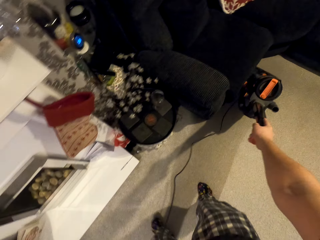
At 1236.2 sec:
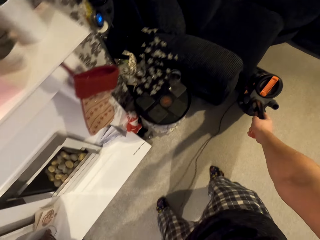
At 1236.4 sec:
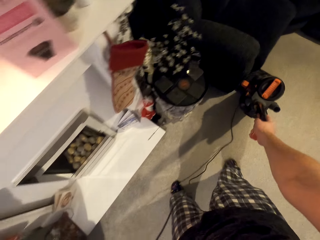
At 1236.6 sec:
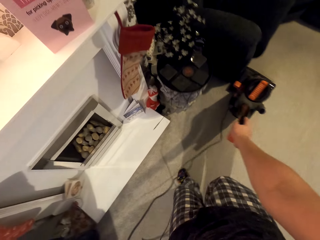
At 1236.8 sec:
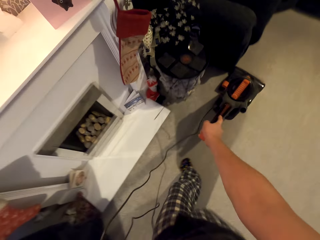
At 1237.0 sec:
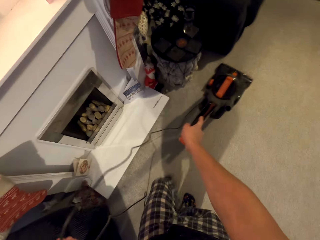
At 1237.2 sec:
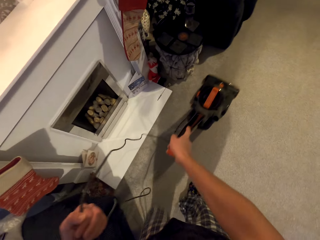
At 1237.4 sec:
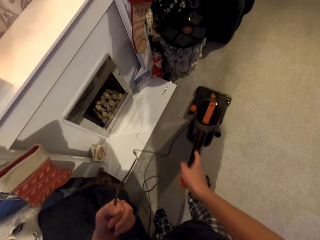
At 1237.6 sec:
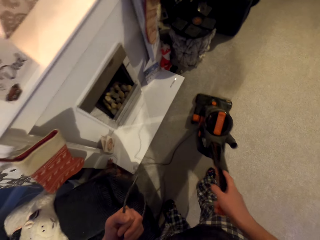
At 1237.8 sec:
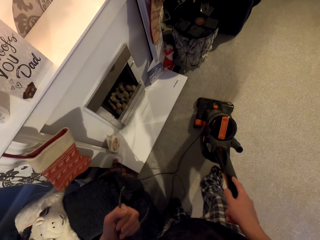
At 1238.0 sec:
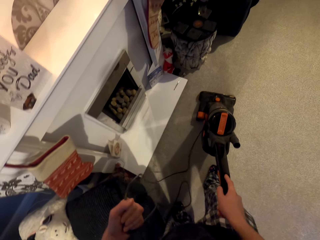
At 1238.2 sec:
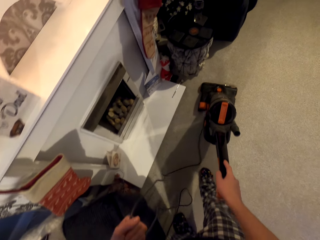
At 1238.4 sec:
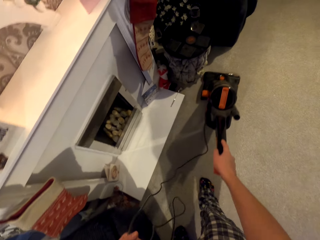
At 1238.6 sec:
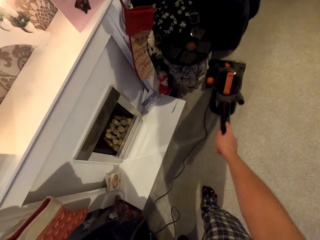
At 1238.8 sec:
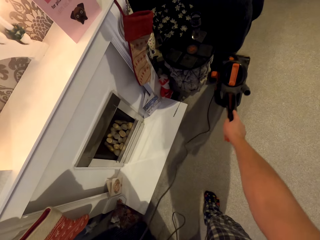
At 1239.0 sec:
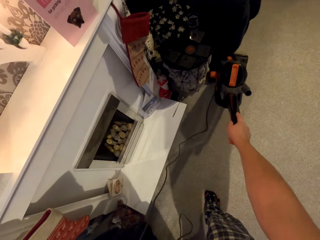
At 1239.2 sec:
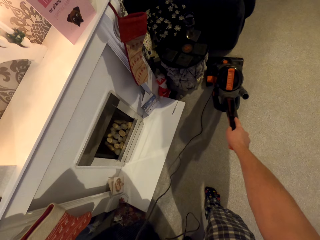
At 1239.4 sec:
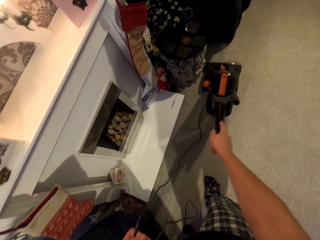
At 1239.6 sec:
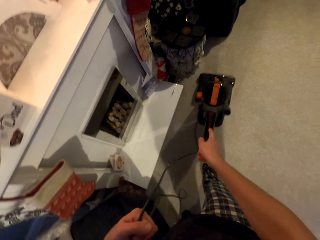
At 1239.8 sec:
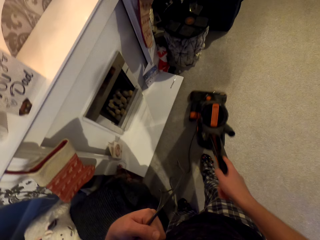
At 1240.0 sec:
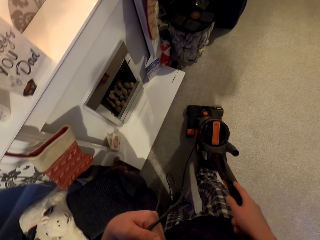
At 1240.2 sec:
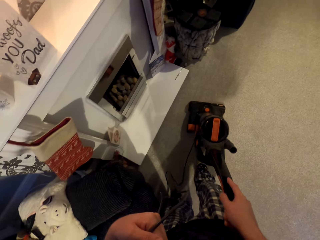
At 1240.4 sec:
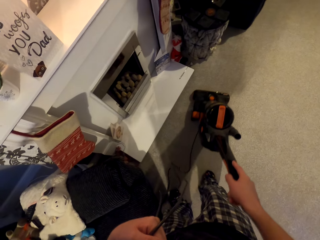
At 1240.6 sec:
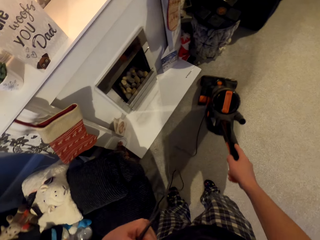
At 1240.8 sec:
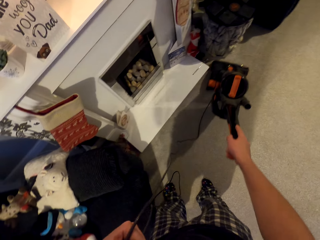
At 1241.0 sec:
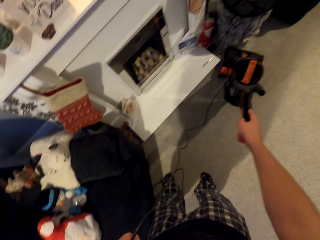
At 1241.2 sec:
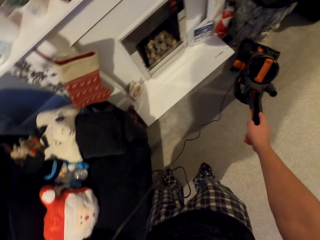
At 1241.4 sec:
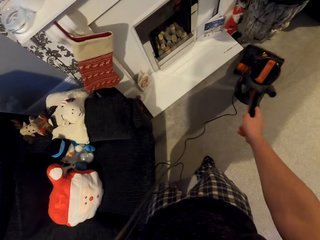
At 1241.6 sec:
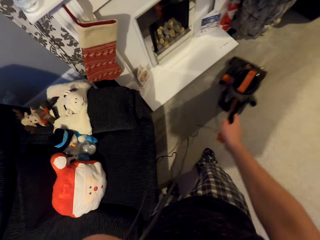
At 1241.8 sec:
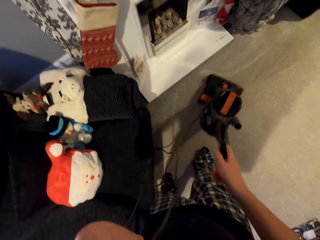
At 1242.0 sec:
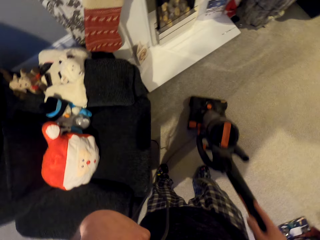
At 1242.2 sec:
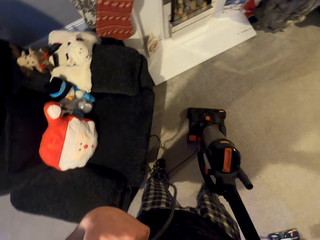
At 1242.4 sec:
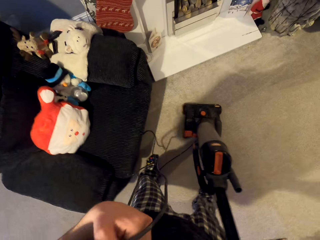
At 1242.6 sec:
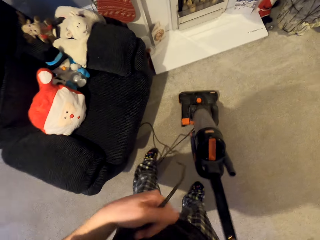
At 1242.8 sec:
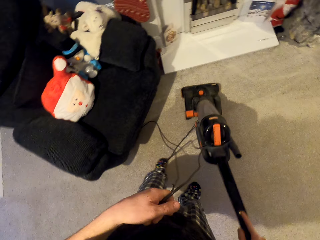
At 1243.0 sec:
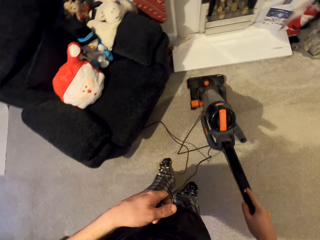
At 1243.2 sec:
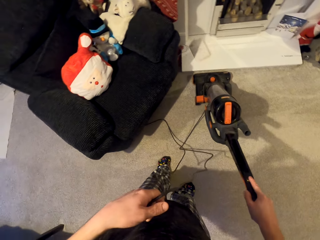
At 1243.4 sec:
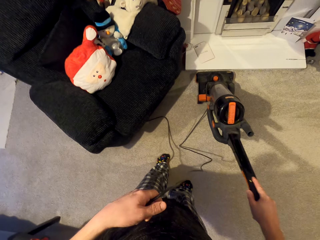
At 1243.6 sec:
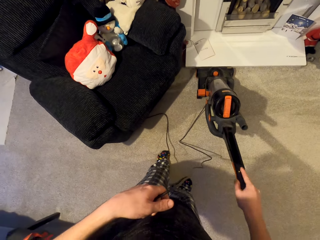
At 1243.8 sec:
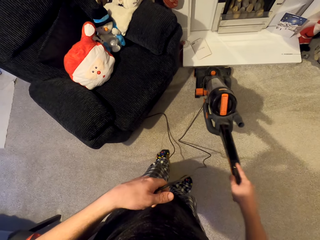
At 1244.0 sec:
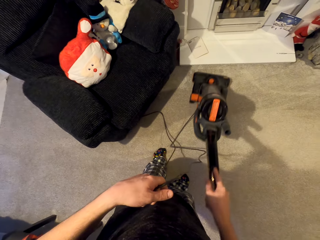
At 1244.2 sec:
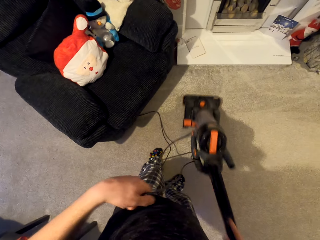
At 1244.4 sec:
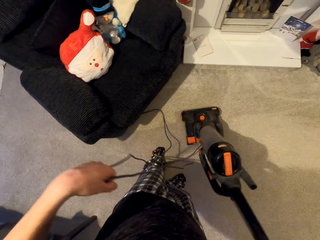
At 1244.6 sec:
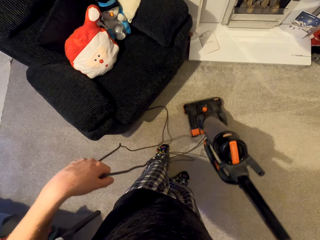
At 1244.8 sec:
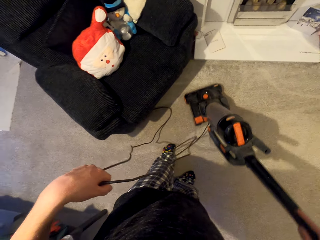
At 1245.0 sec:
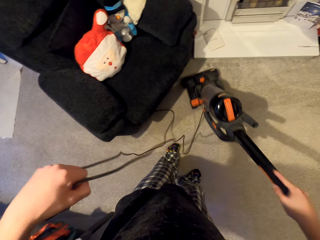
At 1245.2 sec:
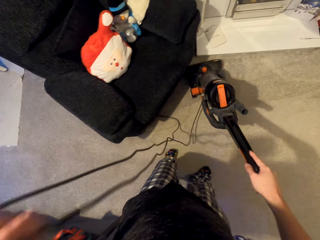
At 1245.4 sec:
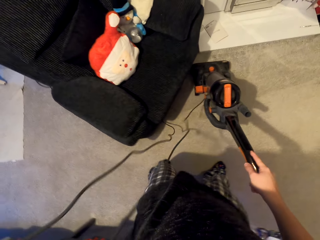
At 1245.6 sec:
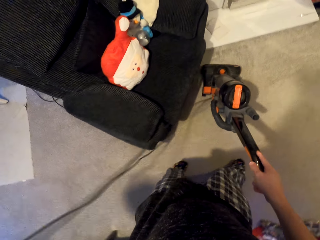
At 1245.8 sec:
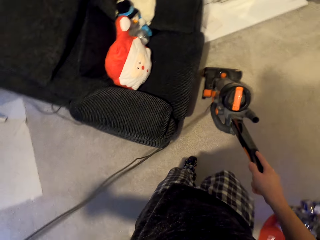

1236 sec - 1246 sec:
The camera wearer moves the vacuum cleaner upwards. They pull the vacuum cleaner downwards. They move the vacuum cleaner upwards. They pull the vacuum cleaner downwards. They move the vacuum cleaner upwards. They pull the vacuum cleaner downwards. They move the vacuum cleaner upwards.

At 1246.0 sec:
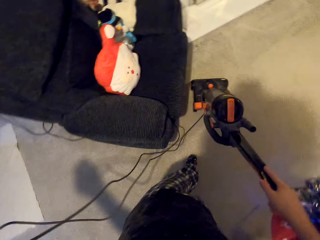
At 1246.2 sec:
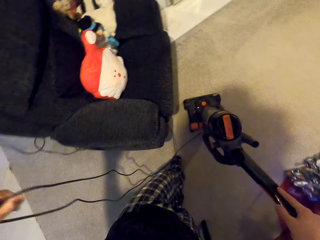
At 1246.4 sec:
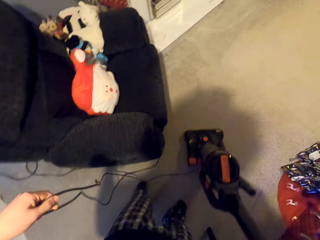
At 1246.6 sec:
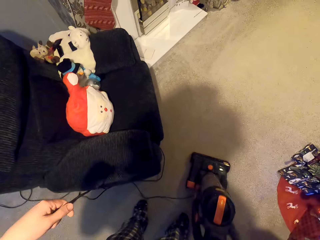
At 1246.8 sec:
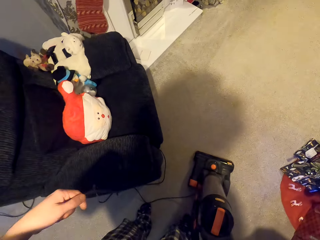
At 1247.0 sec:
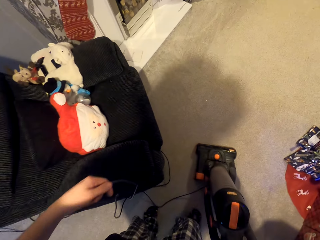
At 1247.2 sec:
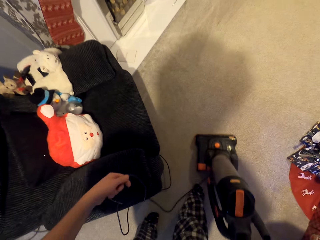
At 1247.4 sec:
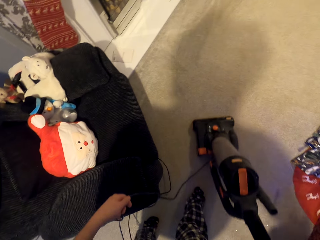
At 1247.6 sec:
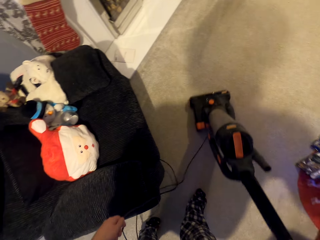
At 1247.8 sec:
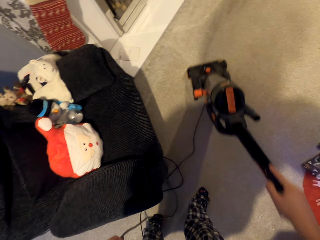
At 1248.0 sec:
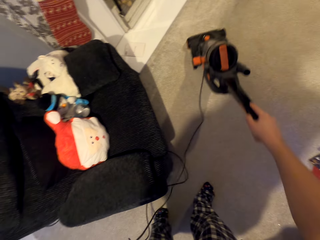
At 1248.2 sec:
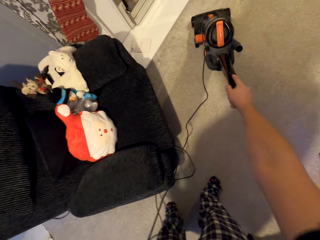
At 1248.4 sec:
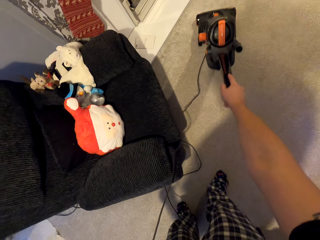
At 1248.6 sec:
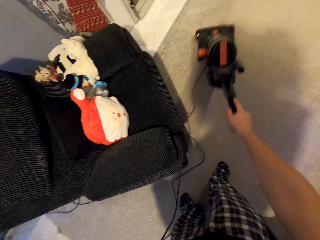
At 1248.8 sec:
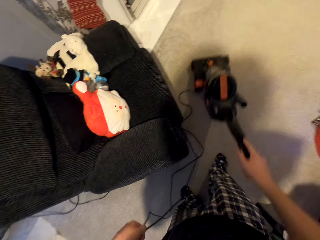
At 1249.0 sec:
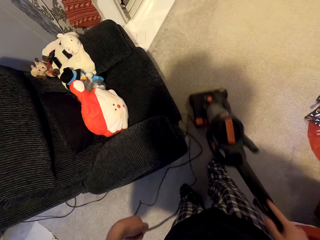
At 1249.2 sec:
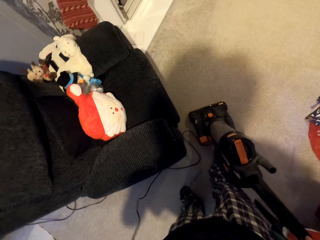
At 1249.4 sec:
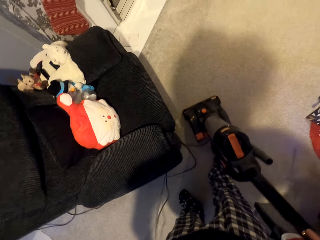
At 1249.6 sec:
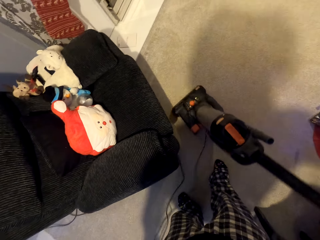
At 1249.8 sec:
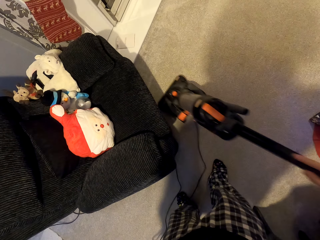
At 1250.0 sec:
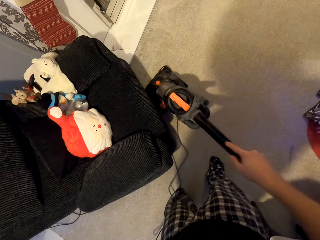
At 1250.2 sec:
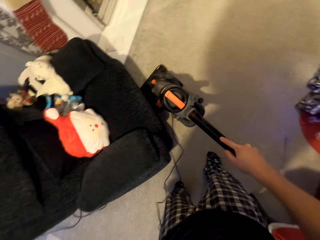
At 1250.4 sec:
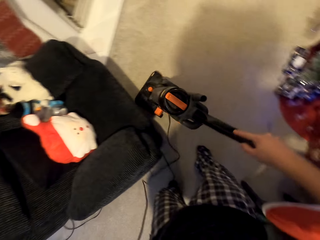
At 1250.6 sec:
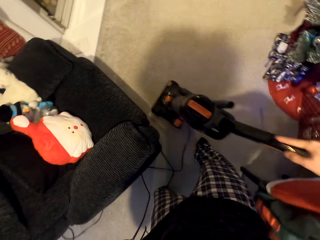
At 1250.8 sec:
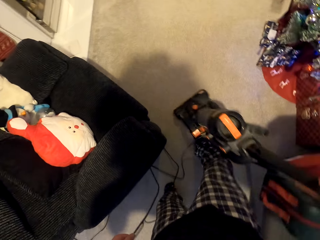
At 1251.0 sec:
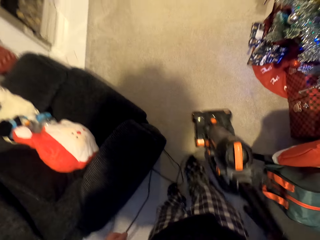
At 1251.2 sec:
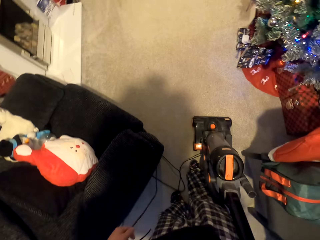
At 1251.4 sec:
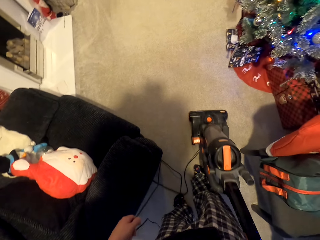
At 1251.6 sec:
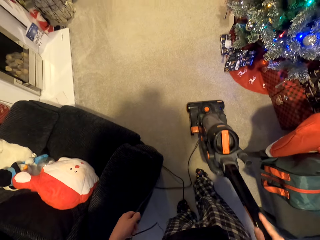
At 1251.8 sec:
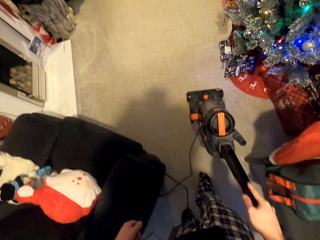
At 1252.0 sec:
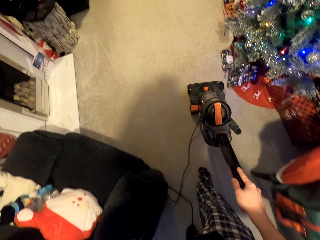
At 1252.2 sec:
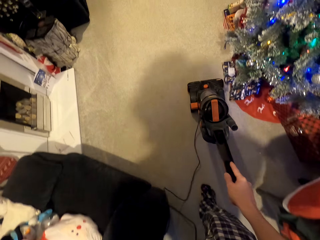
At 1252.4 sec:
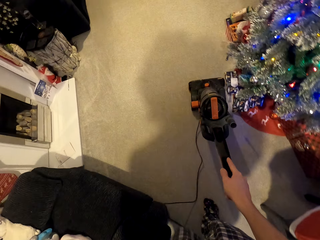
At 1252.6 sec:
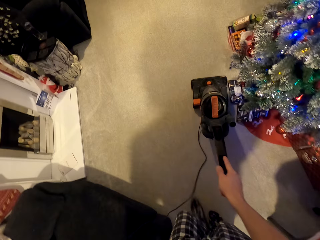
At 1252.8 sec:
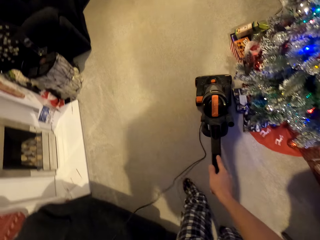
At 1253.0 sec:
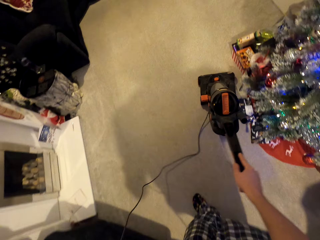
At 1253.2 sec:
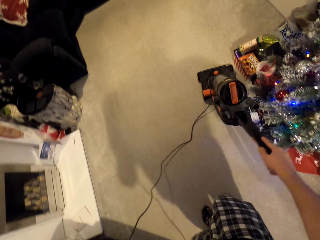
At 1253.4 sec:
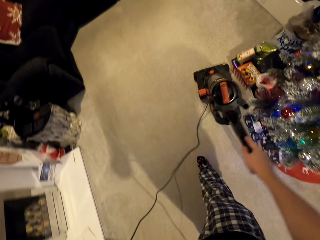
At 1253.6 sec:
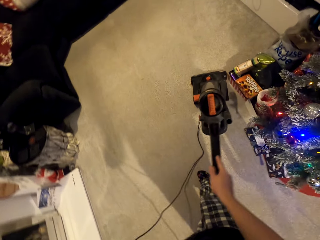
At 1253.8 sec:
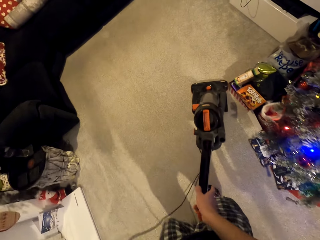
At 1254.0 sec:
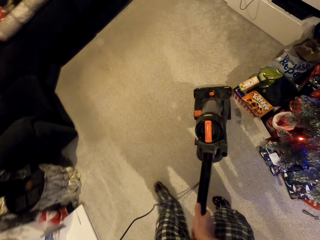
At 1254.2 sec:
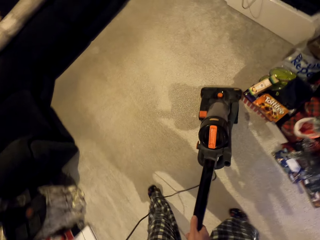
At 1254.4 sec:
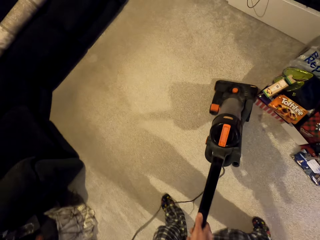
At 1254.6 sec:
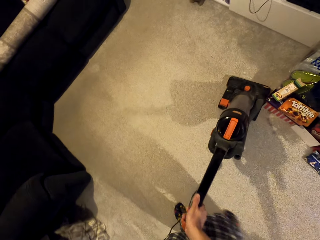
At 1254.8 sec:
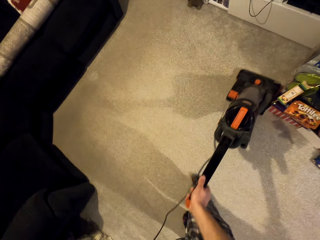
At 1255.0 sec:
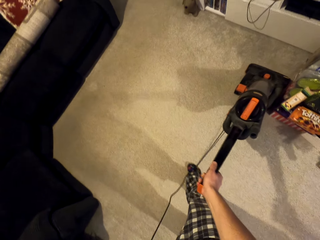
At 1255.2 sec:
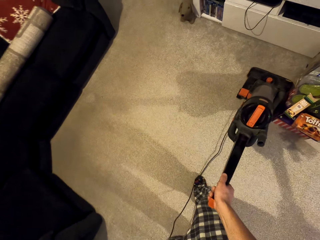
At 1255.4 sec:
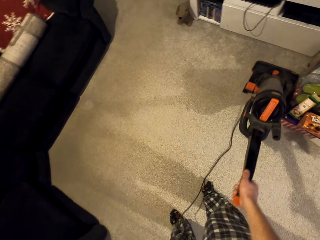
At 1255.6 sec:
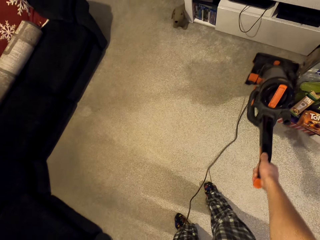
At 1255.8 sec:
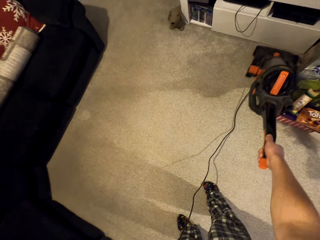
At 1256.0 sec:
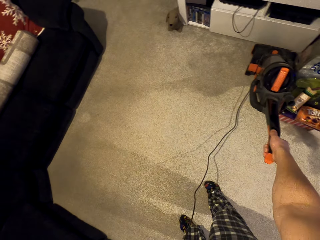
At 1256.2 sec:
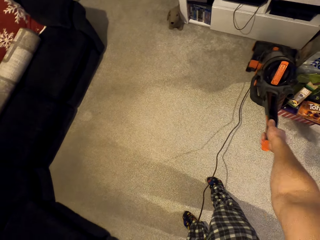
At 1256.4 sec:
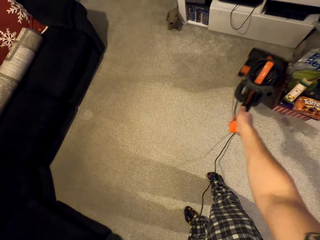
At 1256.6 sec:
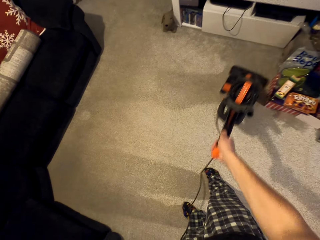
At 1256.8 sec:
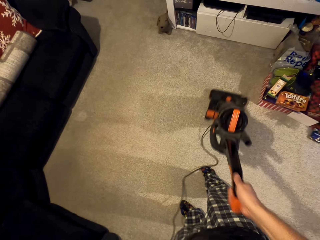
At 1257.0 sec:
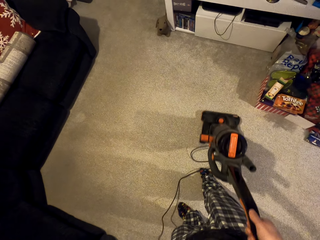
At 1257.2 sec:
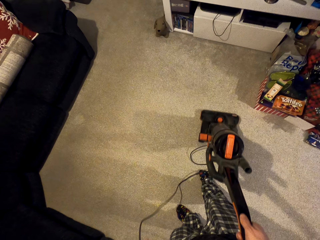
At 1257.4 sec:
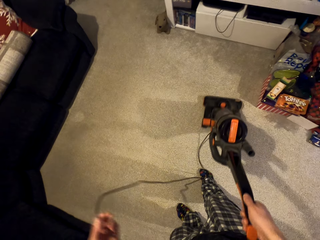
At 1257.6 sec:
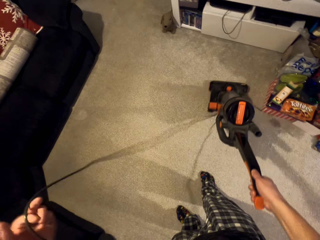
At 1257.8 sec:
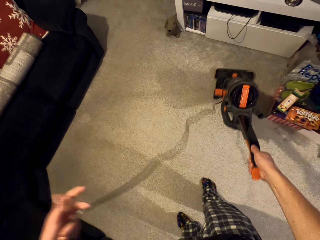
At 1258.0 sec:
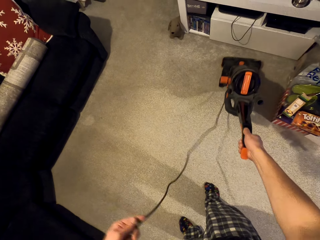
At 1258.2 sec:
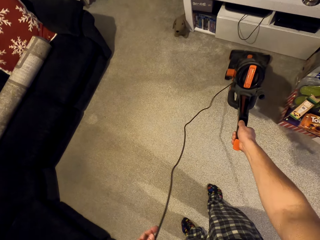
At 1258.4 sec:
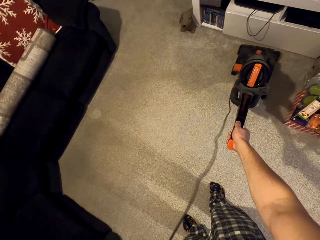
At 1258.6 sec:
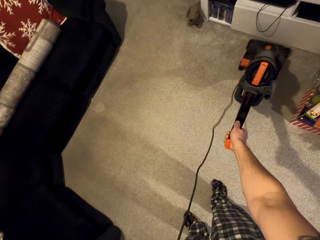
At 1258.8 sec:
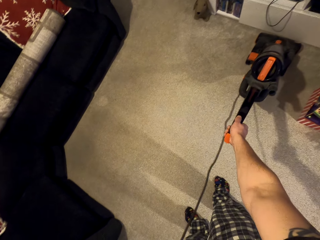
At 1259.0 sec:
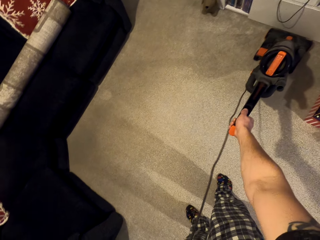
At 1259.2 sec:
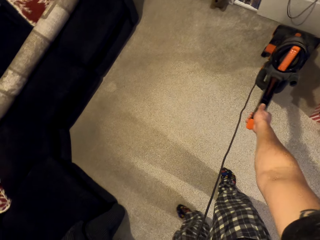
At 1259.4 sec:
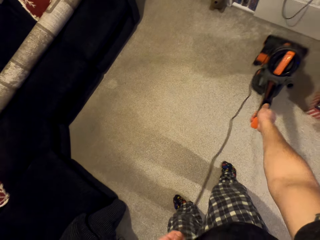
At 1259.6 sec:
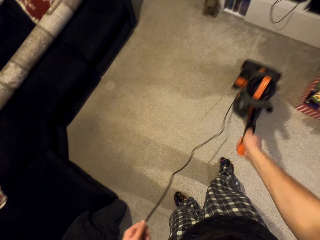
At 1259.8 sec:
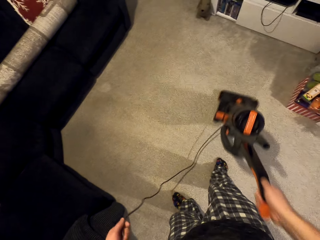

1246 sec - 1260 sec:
The camera wearer pulls the vacuum cleaner downwards. They move the vacuum cleaner upwards. They pull the vacuum cleaner downwards. They move the vacuum cleaner upwards. They pull the vacuum cleaner downwards. They move the vacuum cleaner upwards. They pull the vacuum cleaner downwards. They move the vacuum cleaner upwards.
